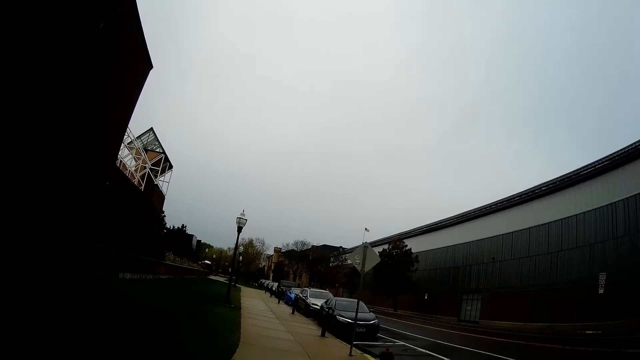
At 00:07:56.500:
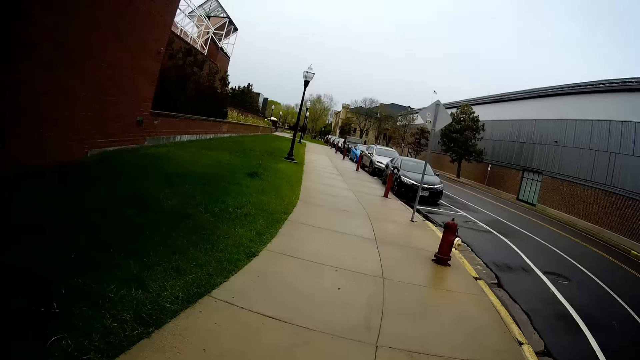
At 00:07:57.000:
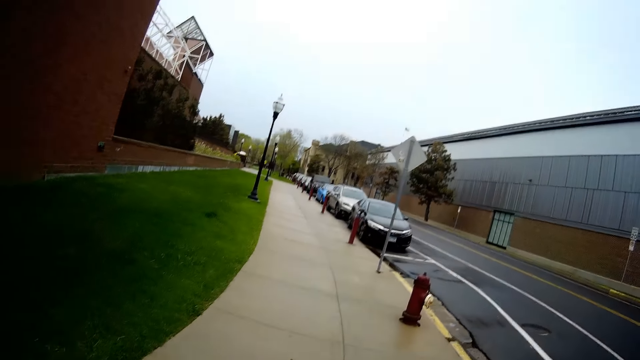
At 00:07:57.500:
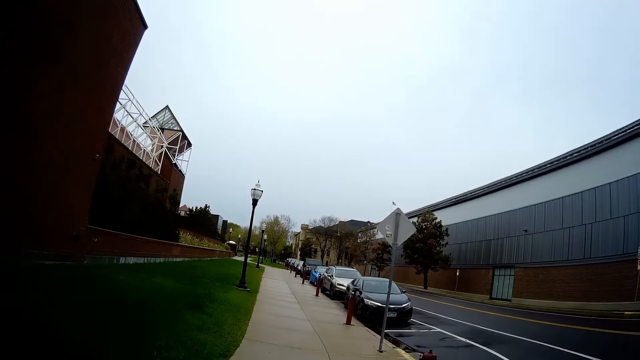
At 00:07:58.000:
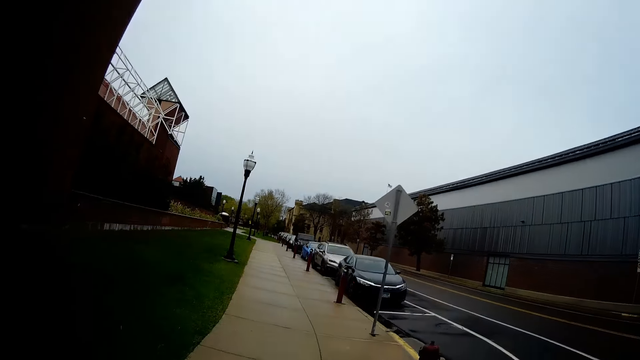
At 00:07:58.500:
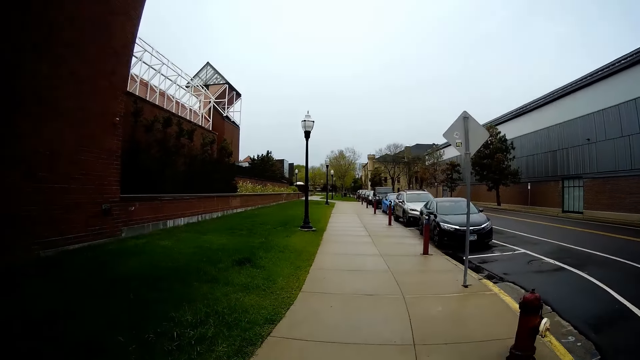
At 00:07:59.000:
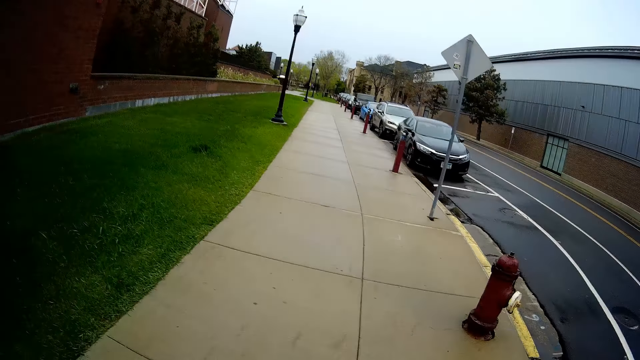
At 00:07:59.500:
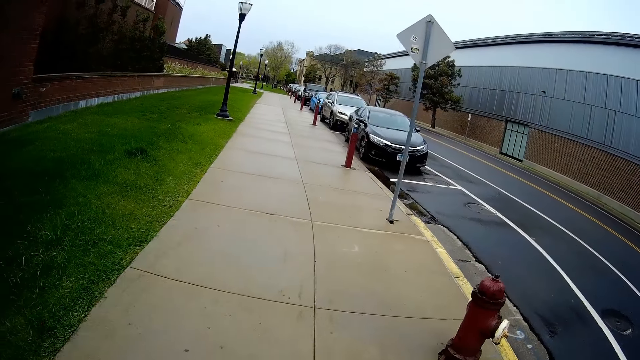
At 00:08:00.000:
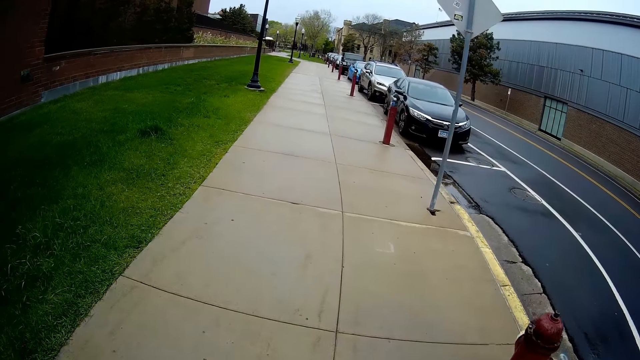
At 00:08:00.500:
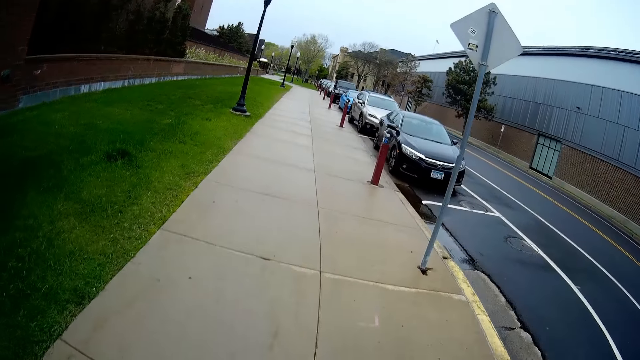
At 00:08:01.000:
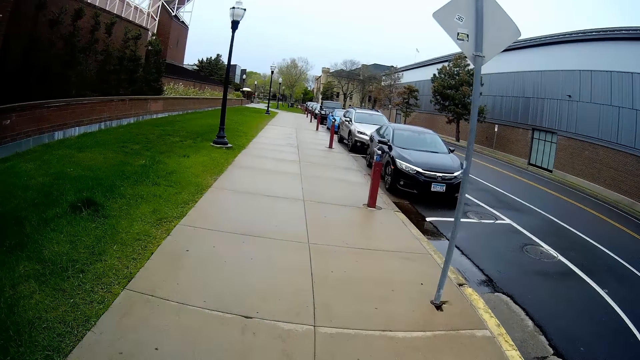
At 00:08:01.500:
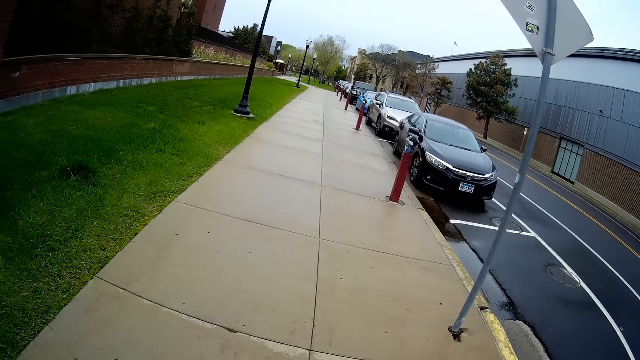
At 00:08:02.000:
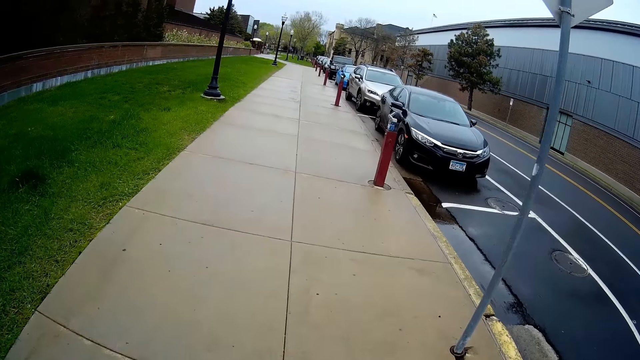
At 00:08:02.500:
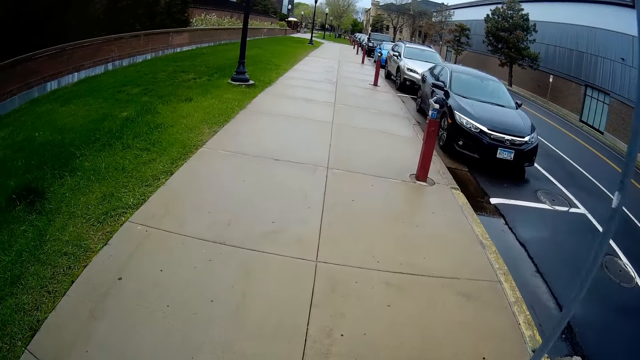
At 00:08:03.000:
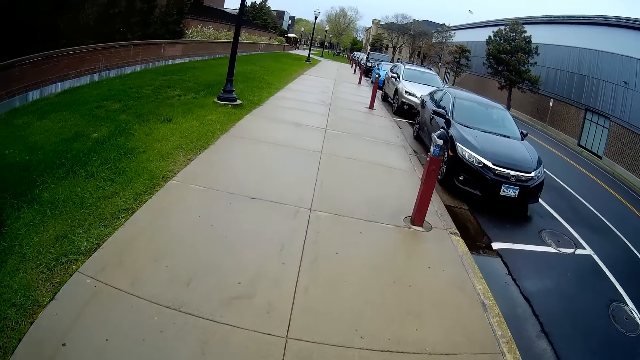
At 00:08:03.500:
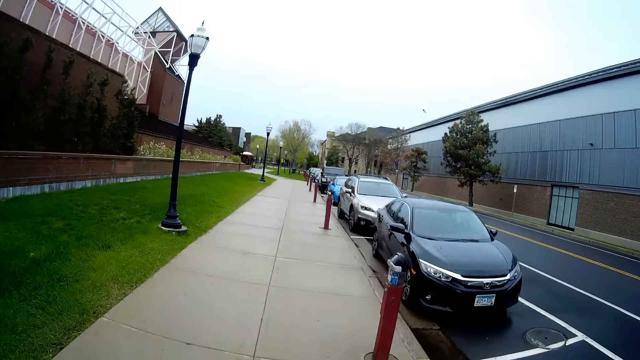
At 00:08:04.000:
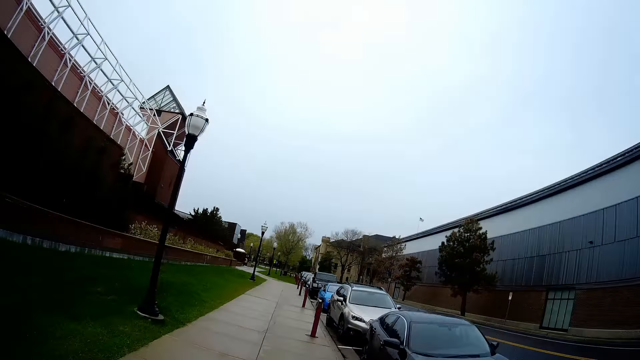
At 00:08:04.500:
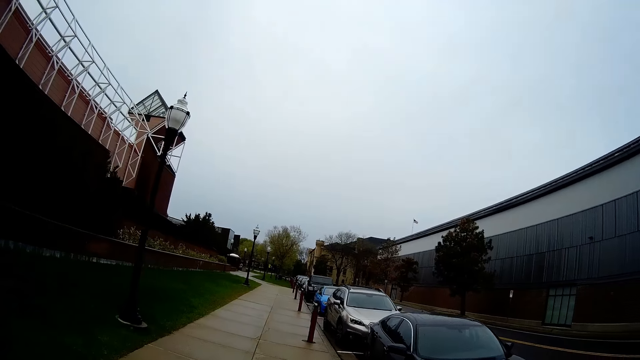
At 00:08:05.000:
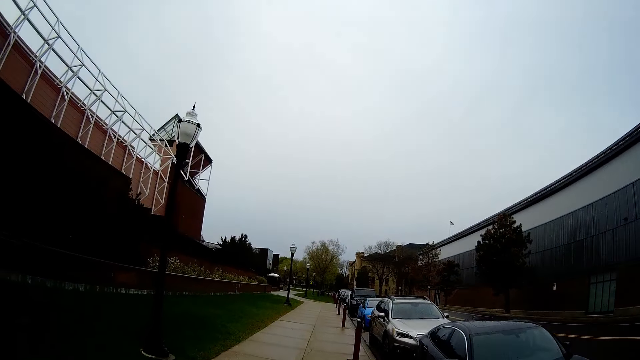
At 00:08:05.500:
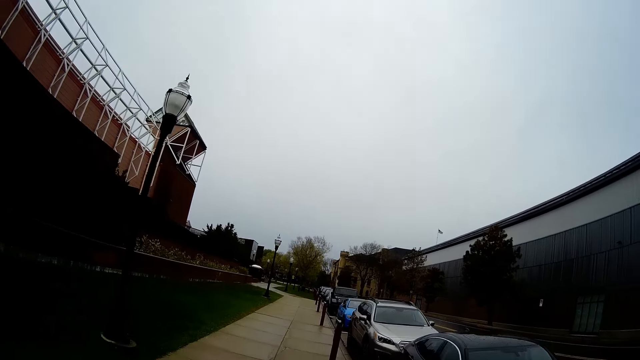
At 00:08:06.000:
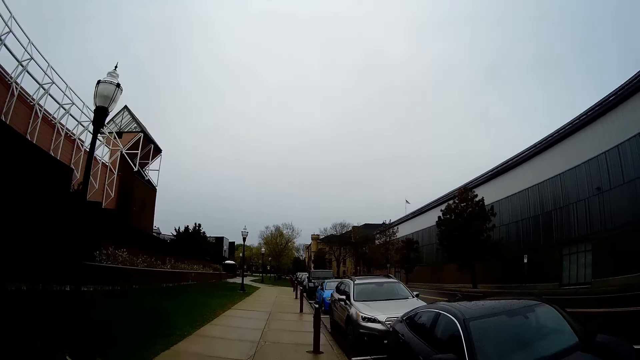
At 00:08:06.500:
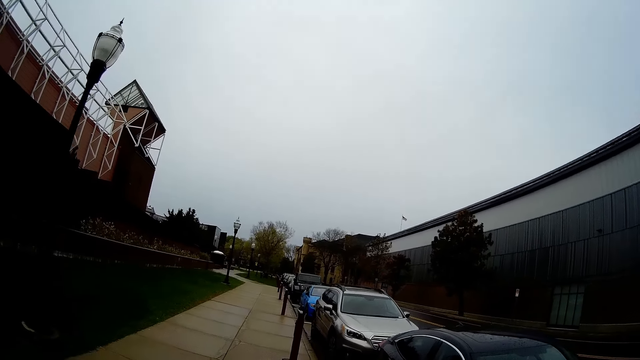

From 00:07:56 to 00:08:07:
The camera wearer walks along the pavement. They converse with a man. They walk along the pavement. They converse with the man. They walk along the pavement.

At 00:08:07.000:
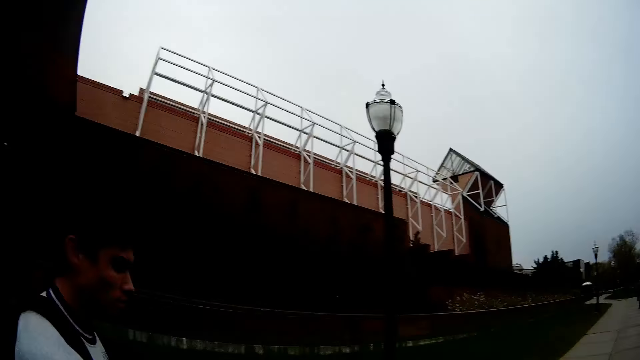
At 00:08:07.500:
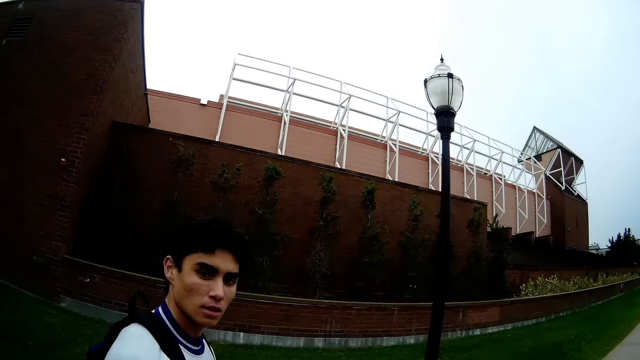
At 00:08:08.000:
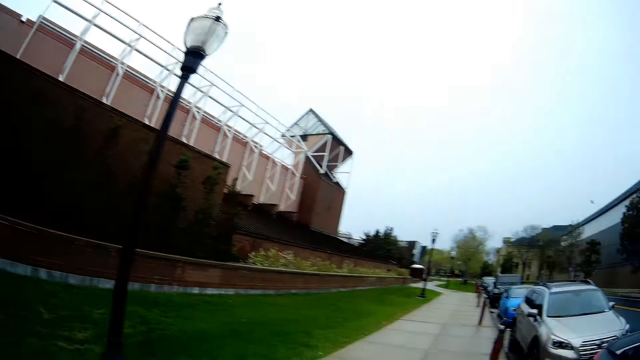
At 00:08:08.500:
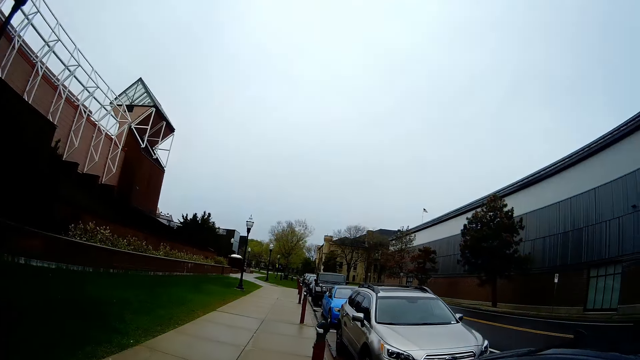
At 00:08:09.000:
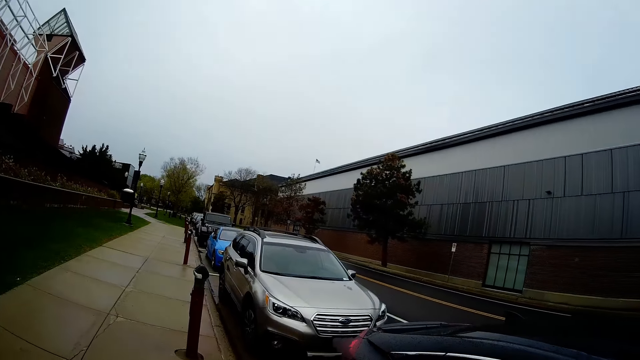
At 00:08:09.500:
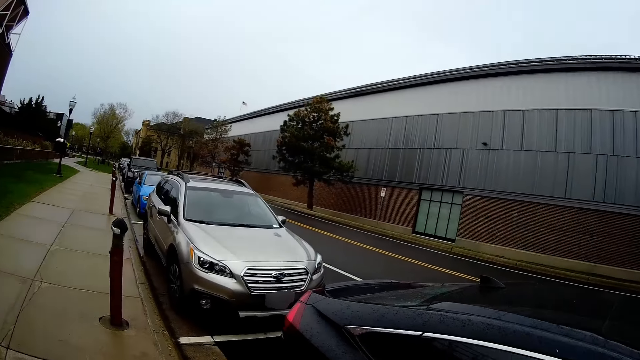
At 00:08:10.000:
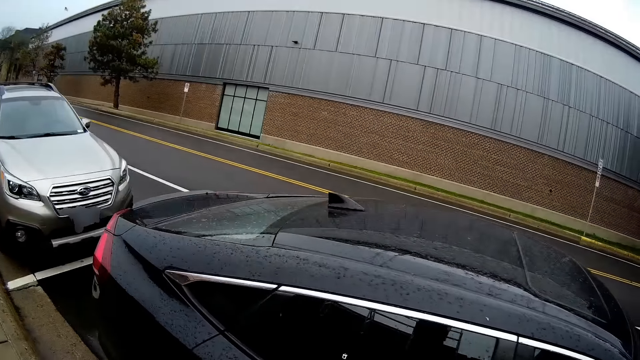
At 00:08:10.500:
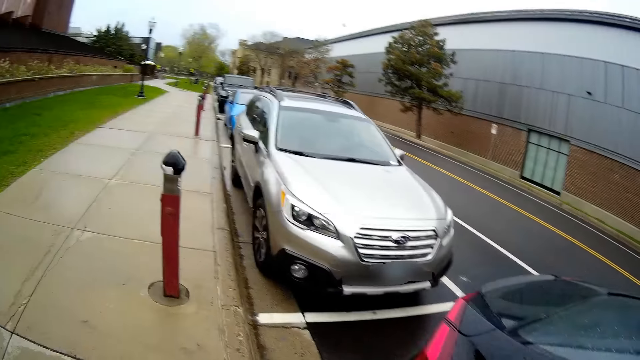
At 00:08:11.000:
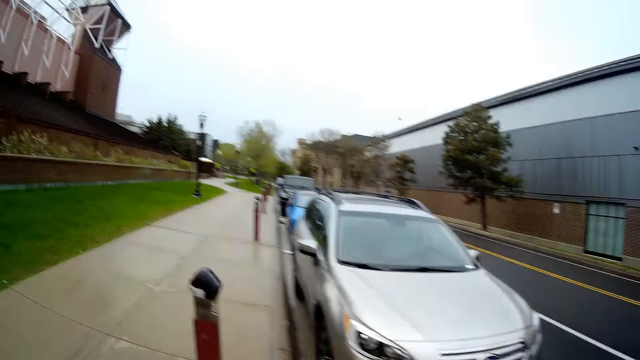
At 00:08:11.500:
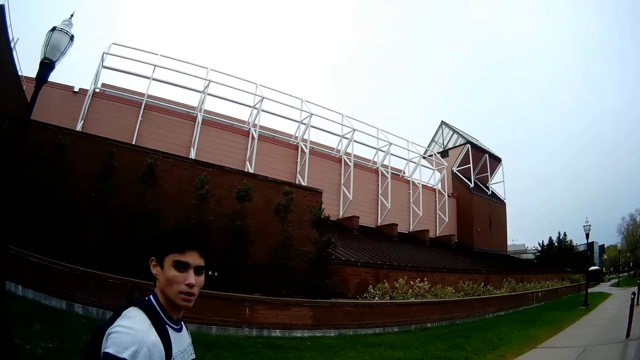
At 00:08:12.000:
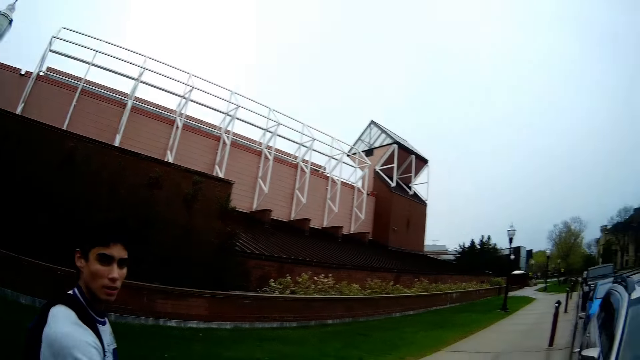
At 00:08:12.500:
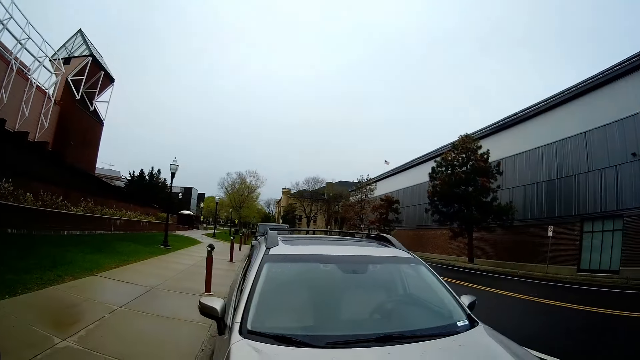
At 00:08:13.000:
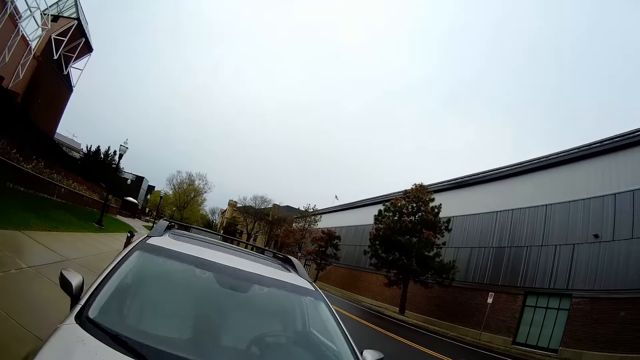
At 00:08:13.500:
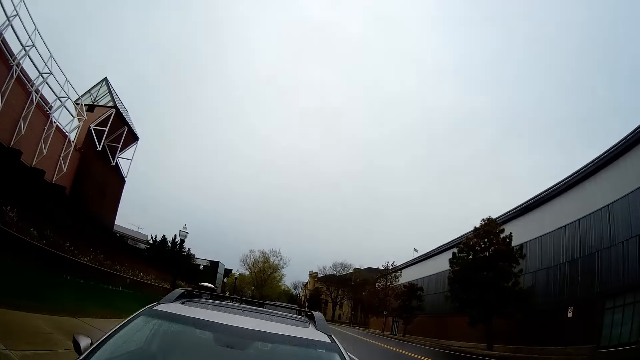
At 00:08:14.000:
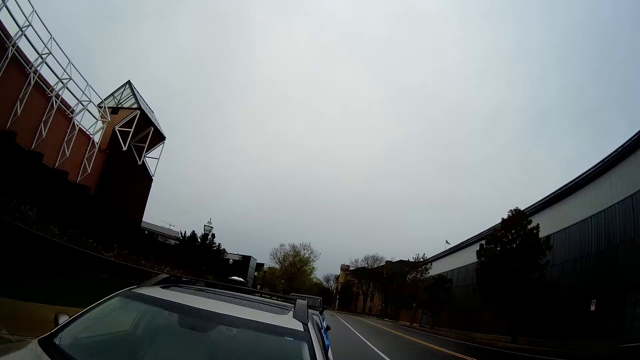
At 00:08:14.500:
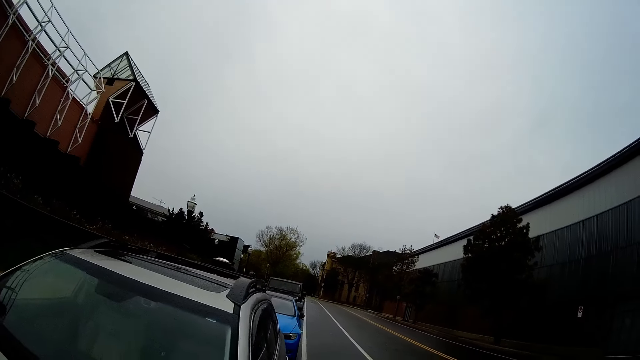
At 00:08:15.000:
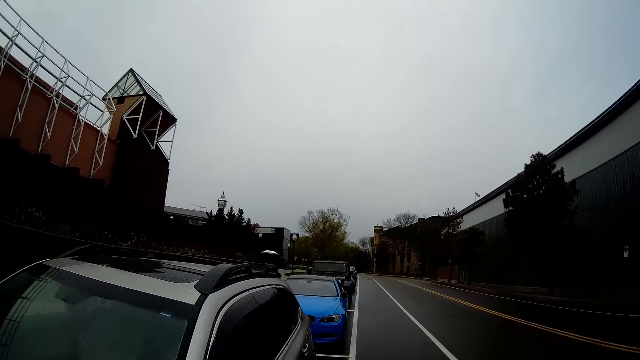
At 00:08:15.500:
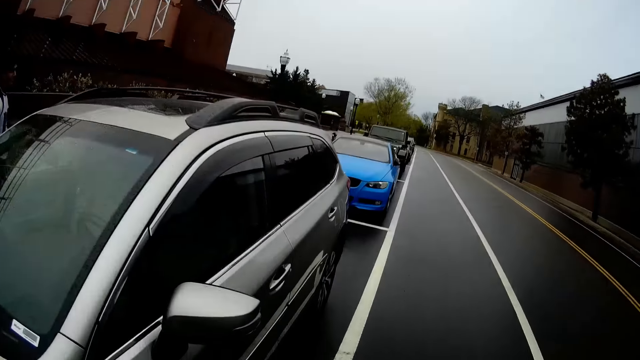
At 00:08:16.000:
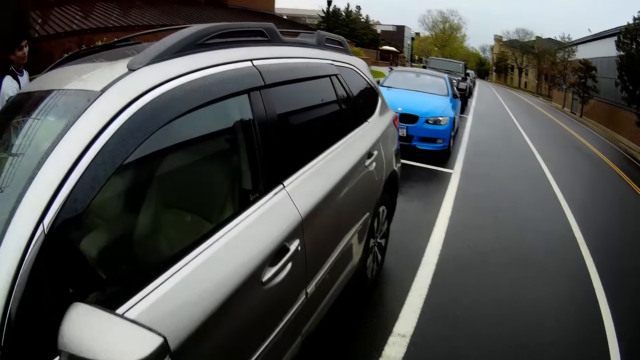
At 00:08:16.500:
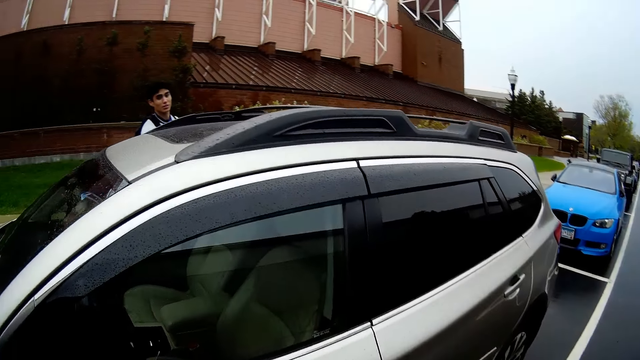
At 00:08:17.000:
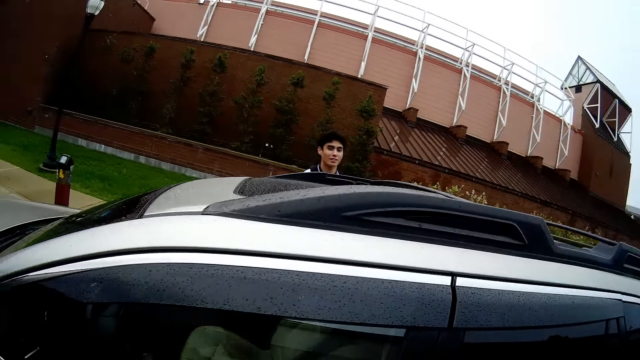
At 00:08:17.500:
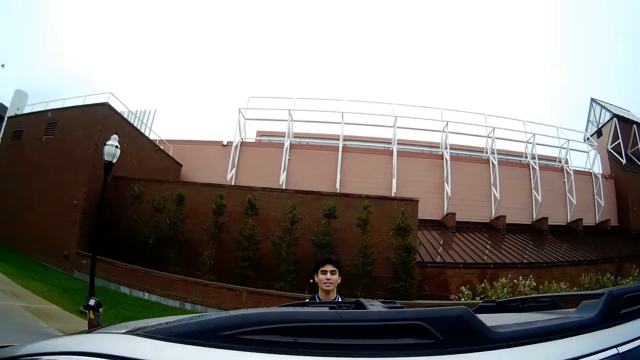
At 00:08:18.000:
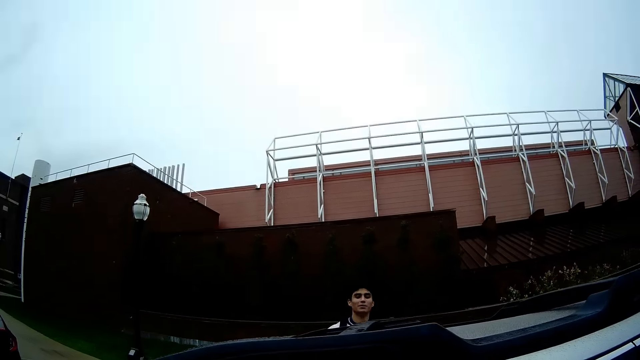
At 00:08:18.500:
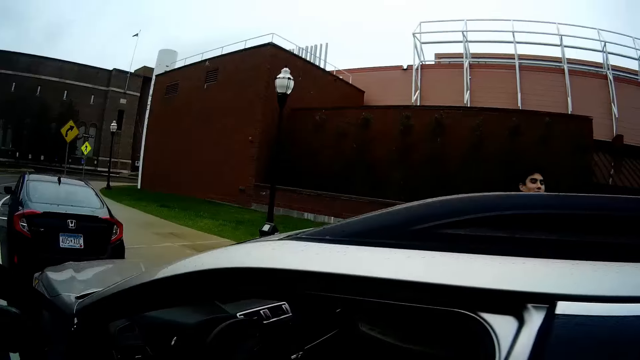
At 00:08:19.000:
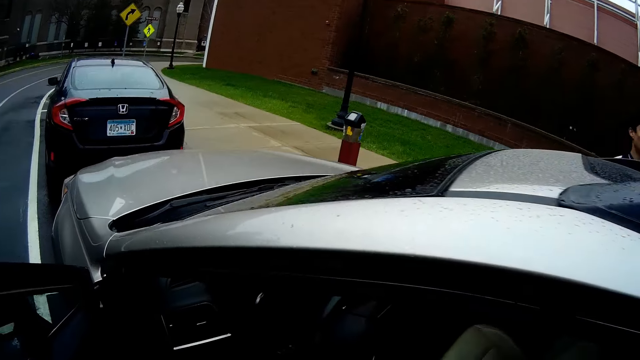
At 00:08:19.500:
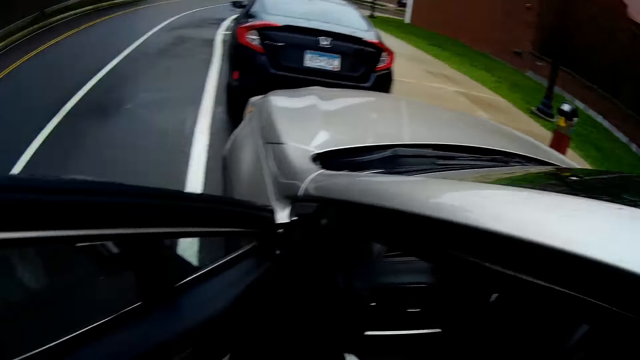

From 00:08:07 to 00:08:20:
The camera wearer converses with a man. They walk along the pavement. They converse with the man. They walk along the pavement. They converse with the man. They walk on the road. They open the car door.
